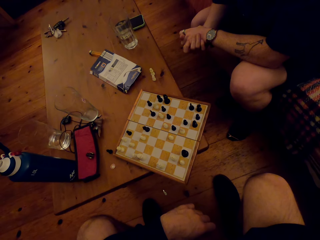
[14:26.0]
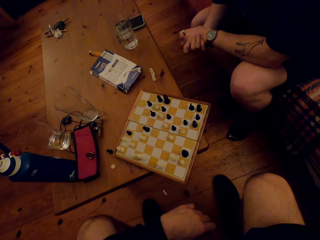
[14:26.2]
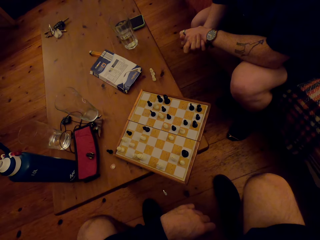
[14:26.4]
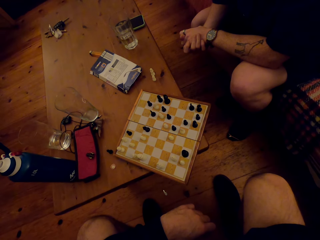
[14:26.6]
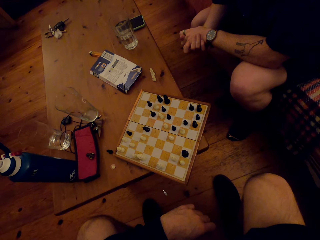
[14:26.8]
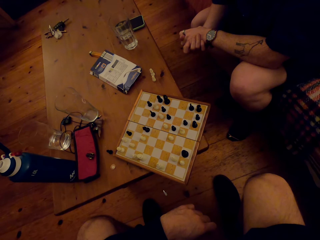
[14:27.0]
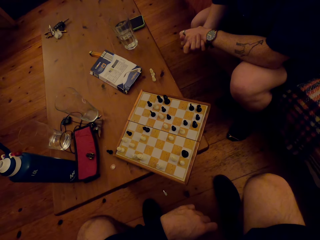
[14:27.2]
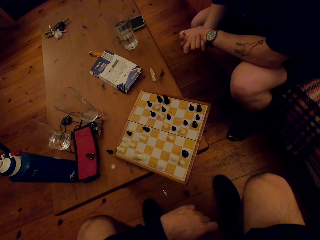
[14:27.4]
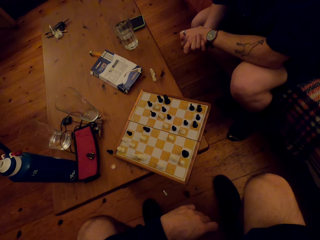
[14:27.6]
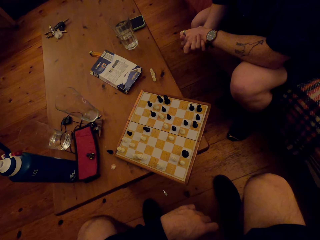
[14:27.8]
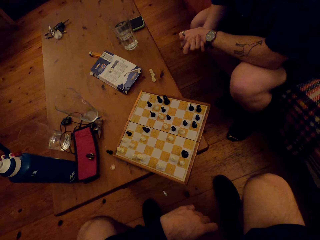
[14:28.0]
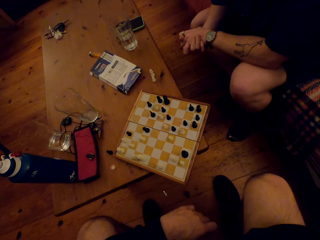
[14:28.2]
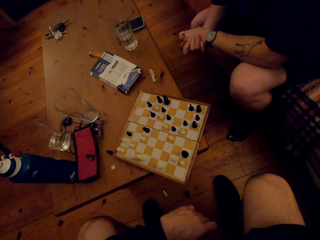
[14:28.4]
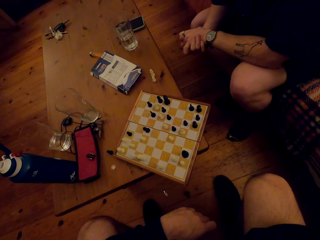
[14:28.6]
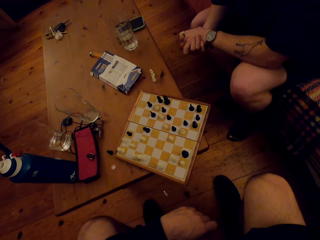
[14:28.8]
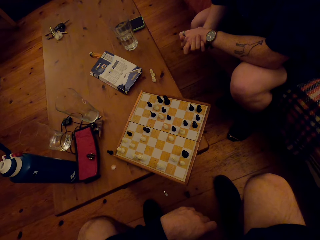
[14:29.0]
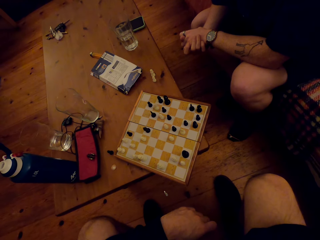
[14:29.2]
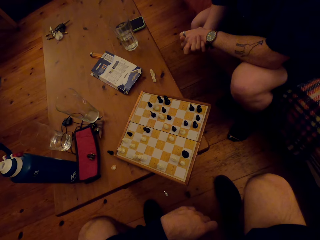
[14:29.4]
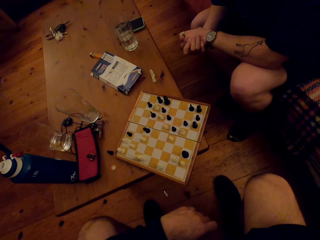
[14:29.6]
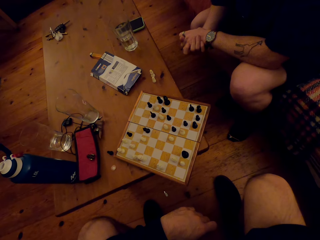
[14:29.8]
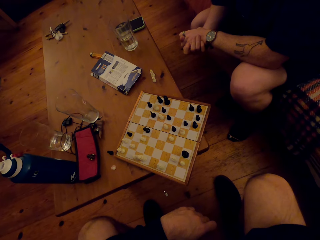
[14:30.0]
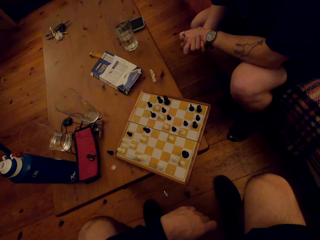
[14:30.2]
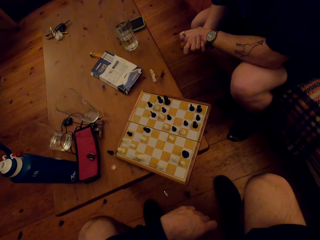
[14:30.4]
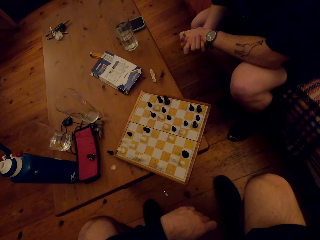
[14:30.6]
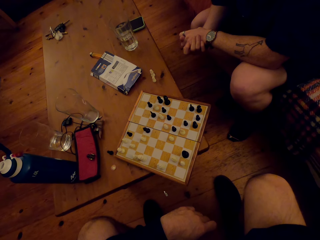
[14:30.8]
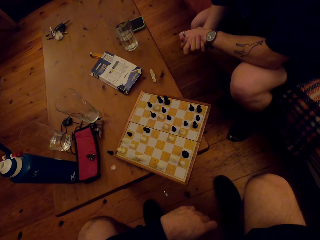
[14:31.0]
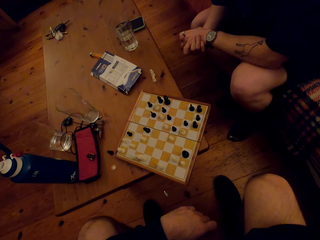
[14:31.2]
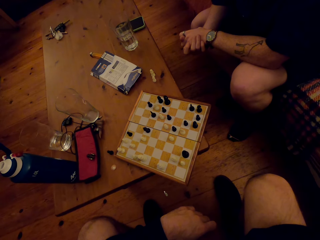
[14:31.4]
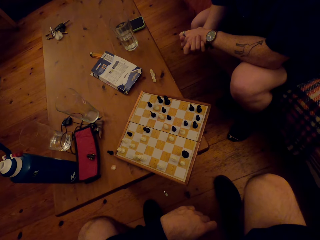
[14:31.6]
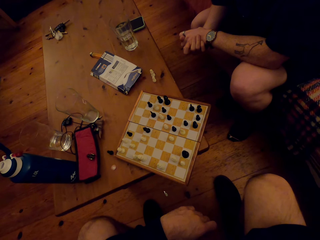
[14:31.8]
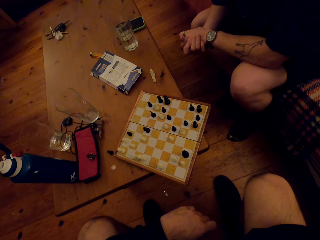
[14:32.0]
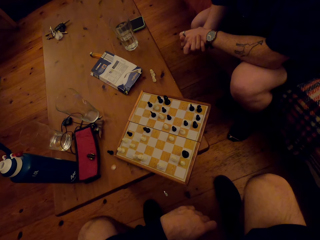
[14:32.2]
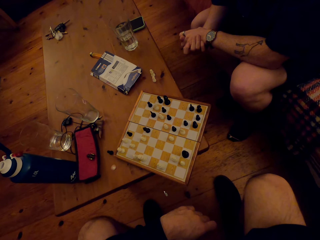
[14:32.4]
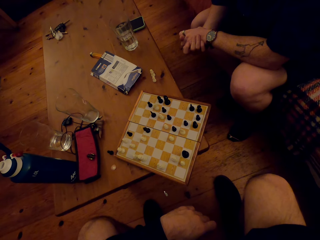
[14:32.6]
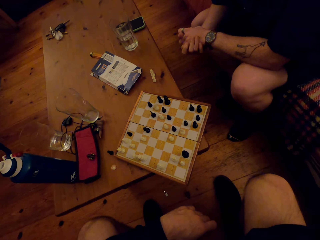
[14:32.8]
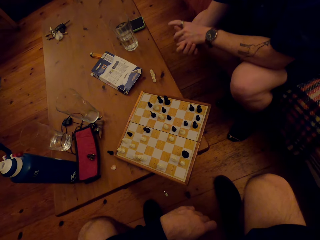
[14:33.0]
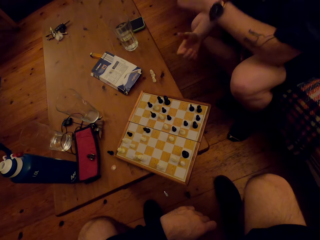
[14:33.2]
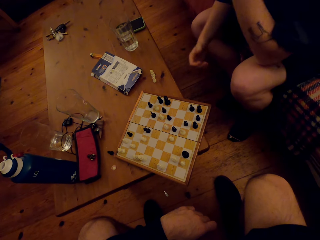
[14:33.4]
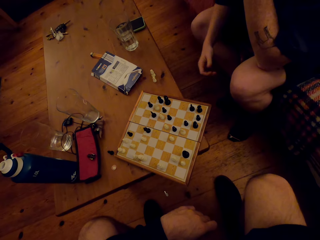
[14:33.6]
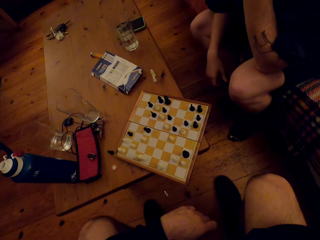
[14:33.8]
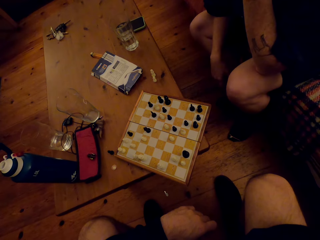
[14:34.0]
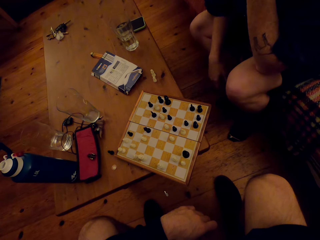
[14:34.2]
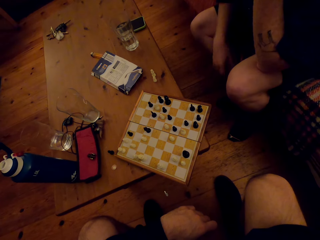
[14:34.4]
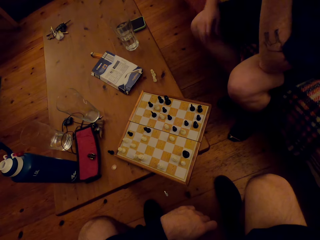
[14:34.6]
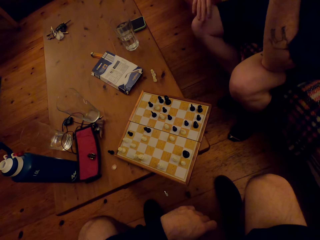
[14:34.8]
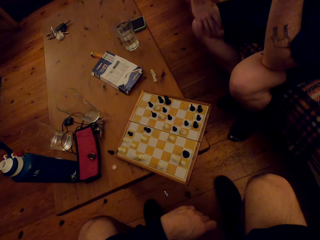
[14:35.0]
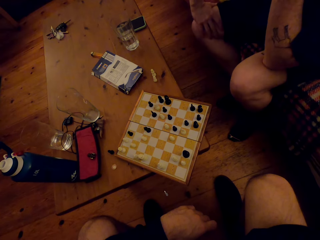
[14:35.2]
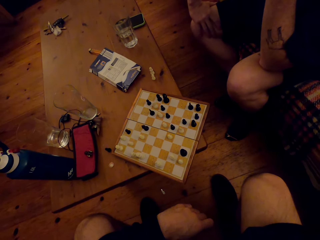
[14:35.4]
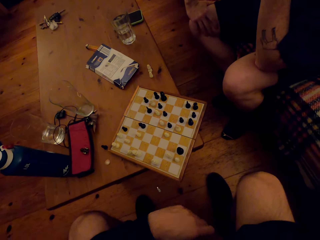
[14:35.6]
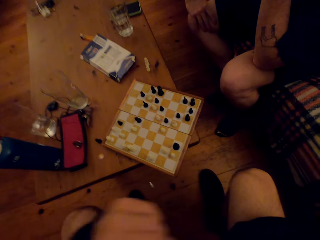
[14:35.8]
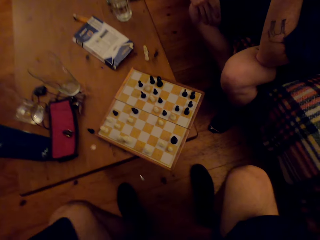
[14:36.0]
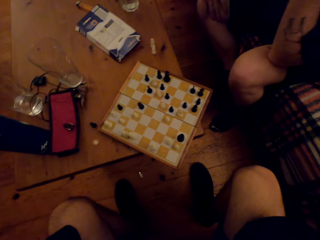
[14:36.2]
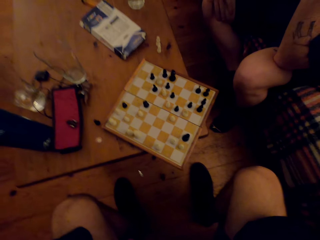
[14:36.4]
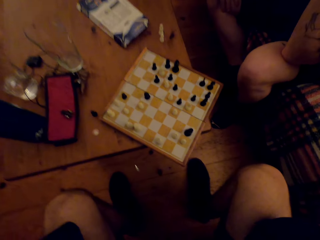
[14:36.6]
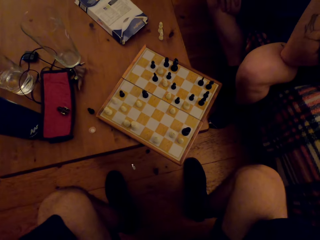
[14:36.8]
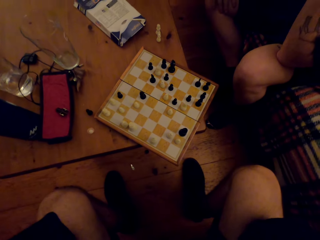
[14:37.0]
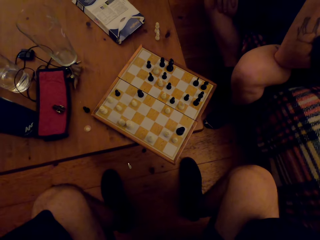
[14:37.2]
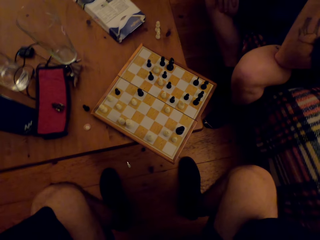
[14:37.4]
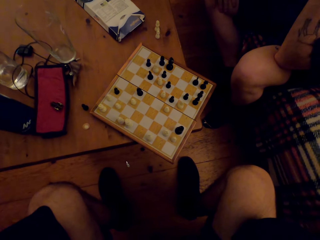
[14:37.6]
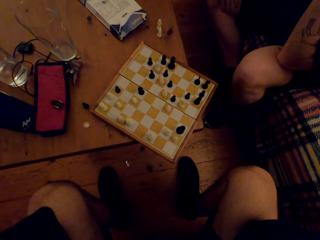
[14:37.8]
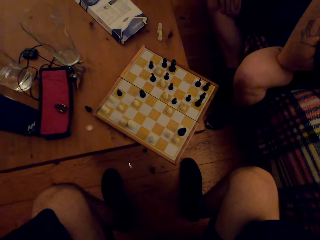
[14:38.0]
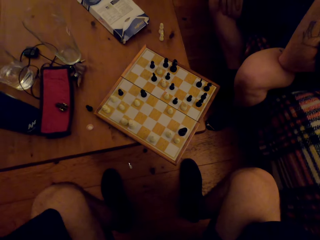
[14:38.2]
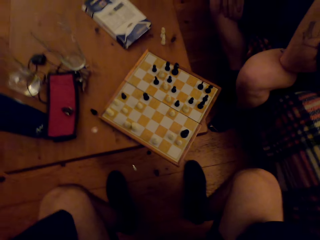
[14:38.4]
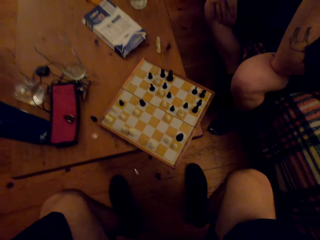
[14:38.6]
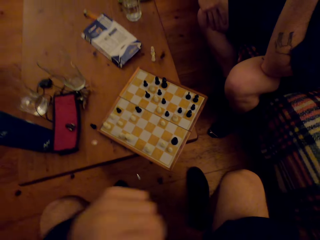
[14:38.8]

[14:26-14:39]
A man raises a hand, lowers the hand and holds the knee. The camera wearer moves a hand.

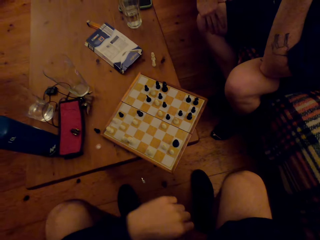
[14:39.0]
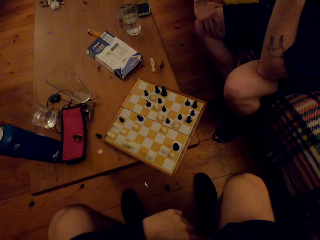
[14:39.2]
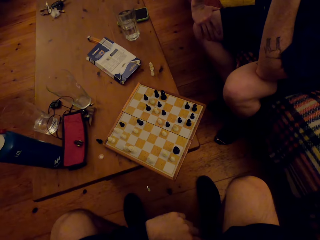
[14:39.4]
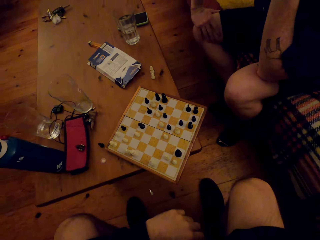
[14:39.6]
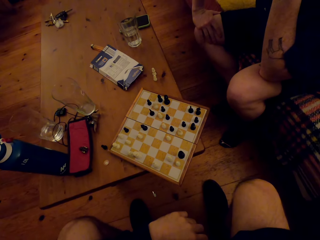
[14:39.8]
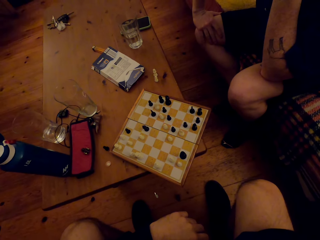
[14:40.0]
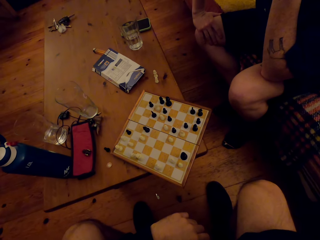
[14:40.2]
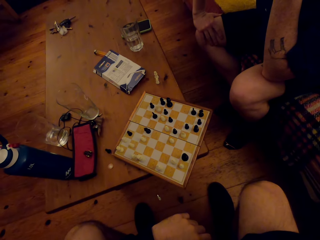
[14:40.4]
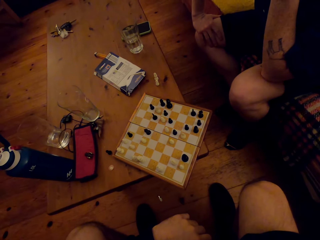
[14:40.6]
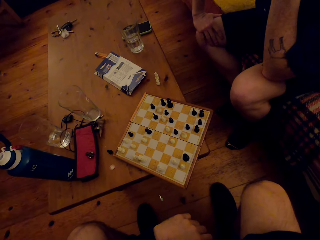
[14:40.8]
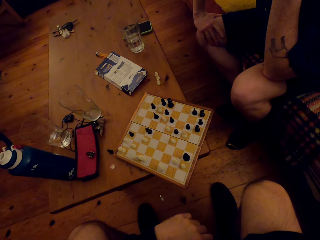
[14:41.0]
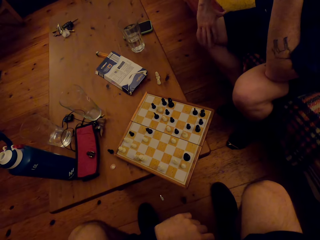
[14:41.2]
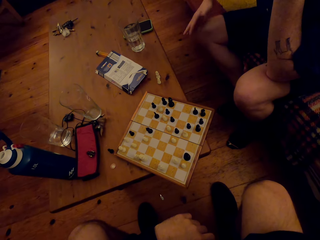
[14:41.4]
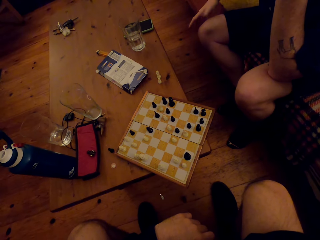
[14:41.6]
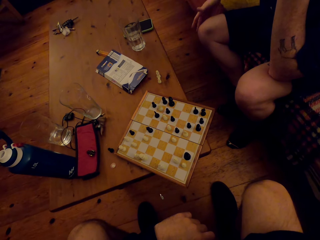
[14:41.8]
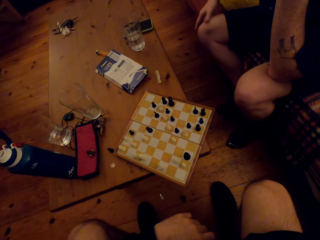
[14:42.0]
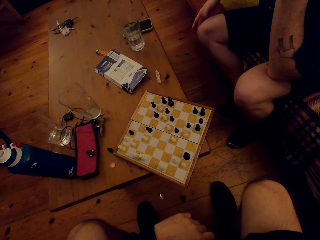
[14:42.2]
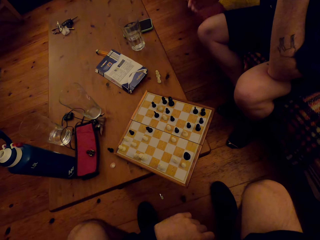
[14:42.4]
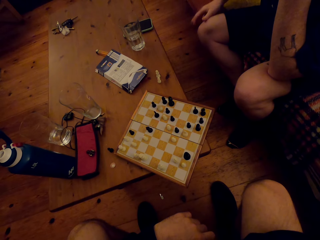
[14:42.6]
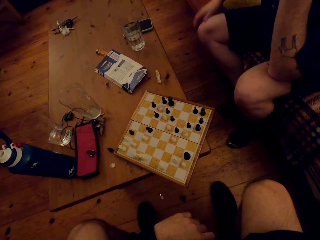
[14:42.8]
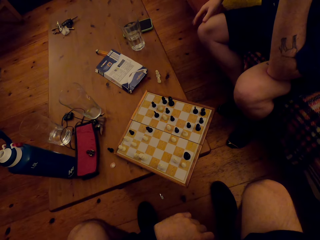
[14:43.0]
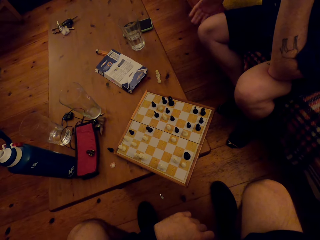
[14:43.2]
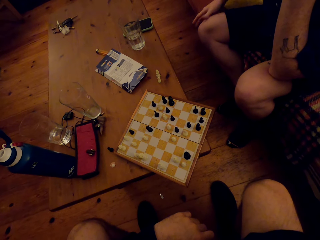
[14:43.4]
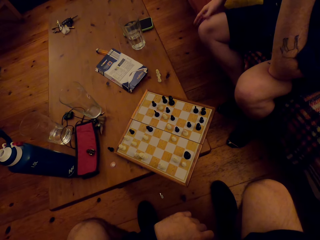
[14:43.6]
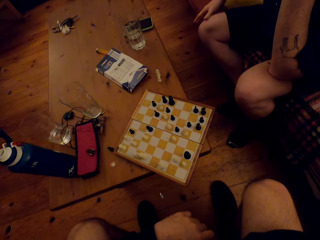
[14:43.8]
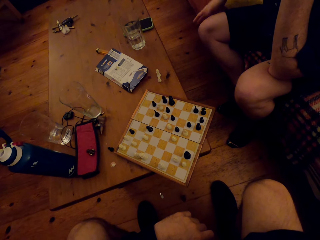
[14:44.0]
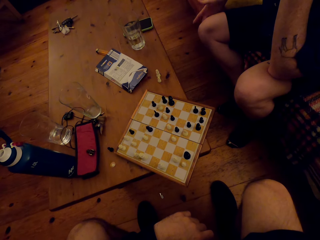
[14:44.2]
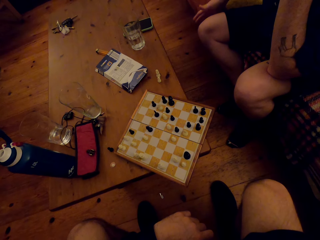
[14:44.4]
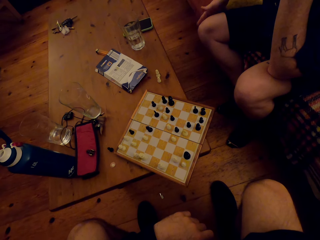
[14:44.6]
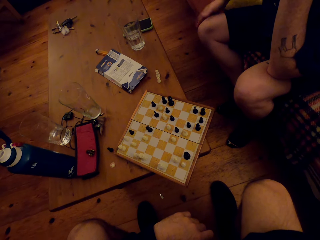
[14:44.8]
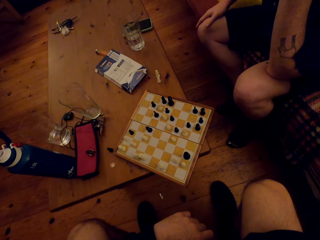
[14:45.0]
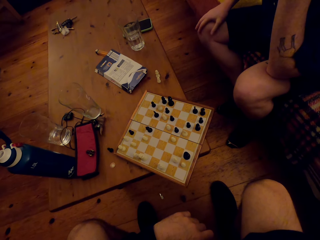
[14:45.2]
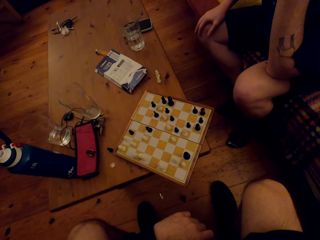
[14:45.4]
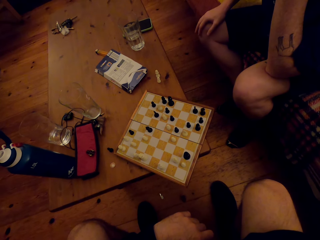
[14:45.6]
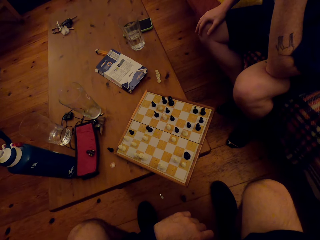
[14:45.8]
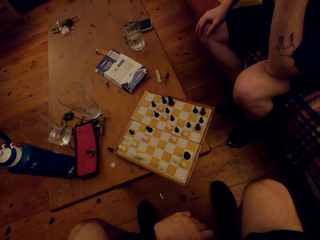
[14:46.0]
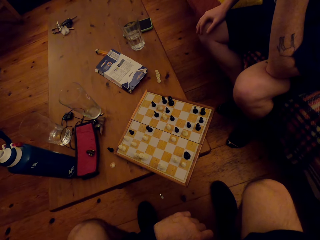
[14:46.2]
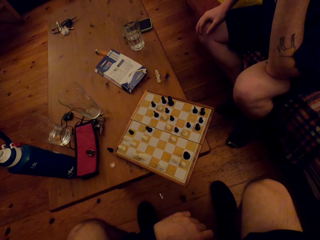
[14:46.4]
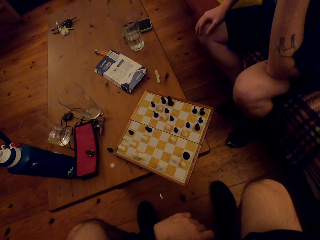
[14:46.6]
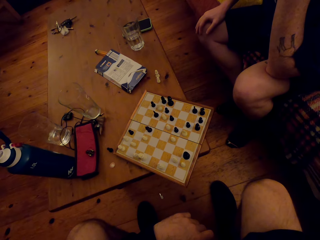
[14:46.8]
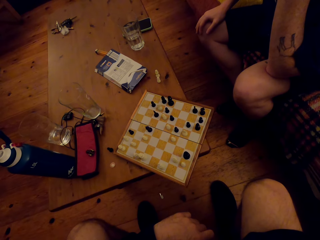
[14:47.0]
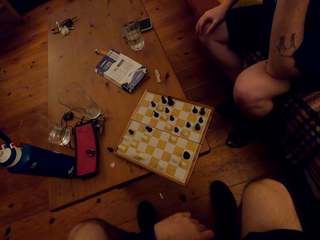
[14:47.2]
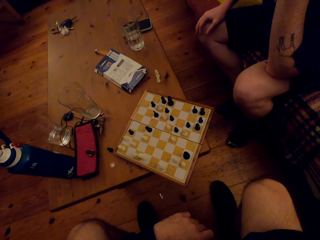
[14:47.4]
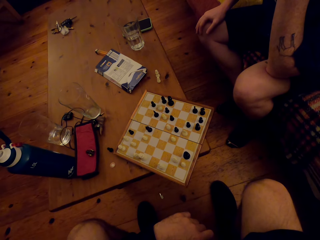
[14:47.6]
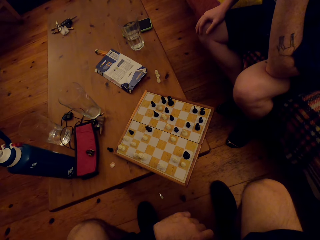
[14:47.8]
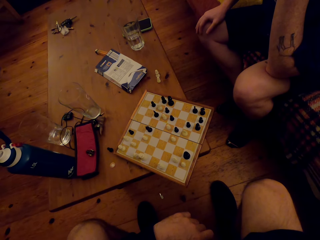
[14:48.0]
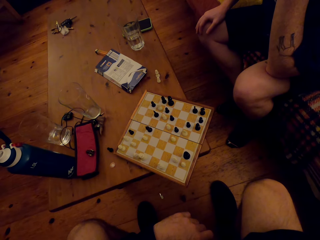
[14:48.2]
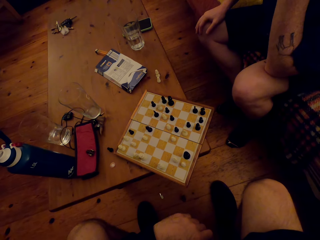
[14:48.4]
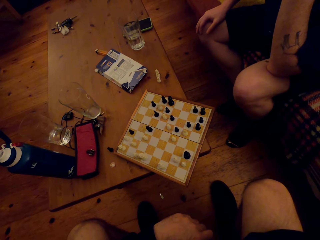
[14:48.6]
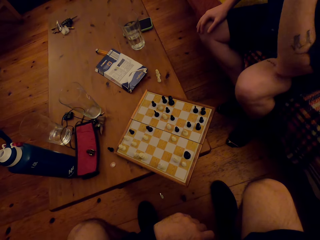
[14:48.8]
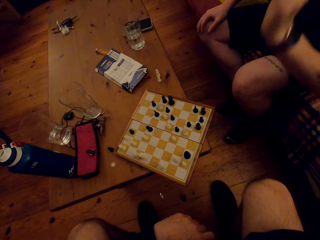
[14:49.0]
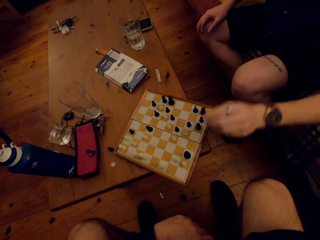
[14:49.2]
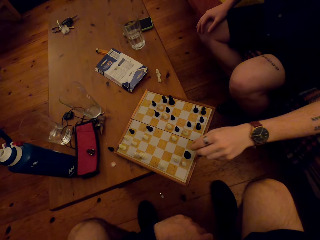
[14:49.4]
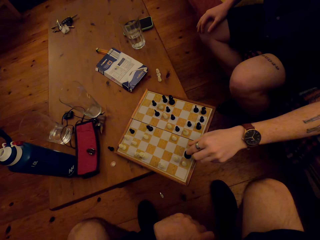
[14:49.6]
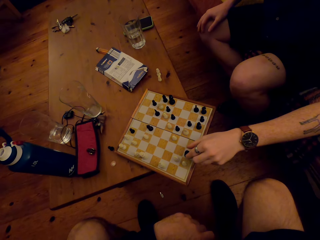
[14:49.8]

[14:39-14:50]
The camera wearer lowers a hand. A man taps on the knee. The man rests a hand on the knee. The man moves a chess piece.
